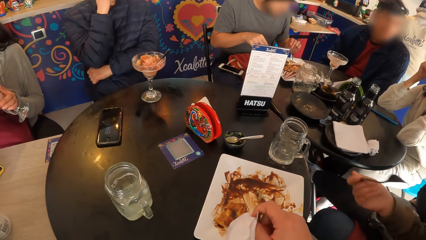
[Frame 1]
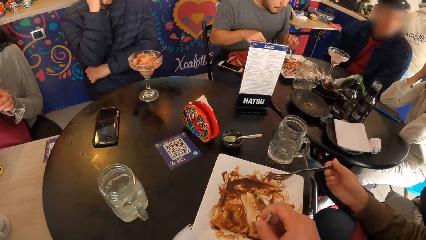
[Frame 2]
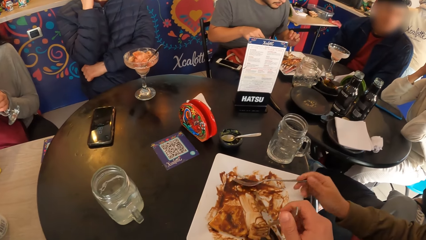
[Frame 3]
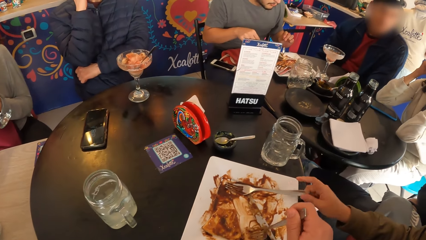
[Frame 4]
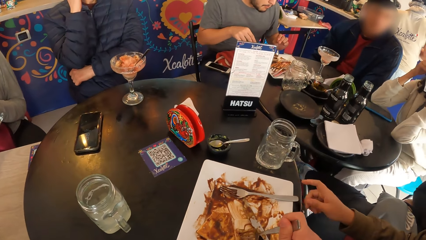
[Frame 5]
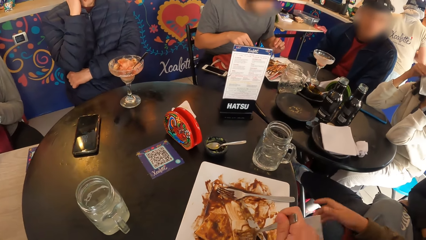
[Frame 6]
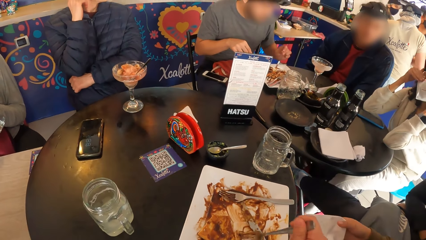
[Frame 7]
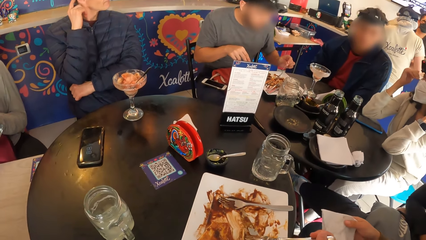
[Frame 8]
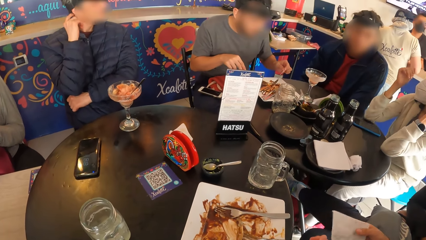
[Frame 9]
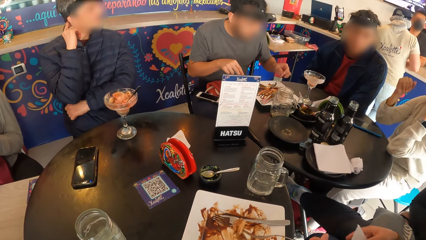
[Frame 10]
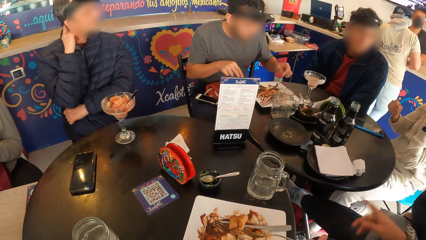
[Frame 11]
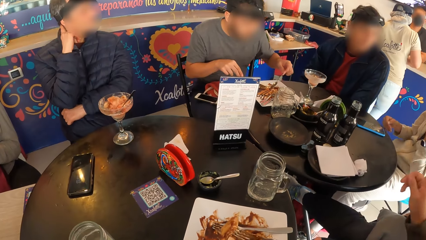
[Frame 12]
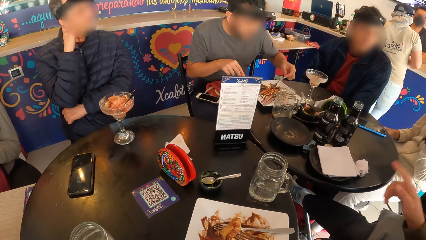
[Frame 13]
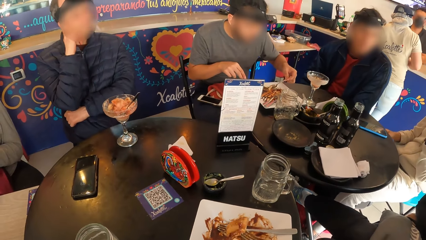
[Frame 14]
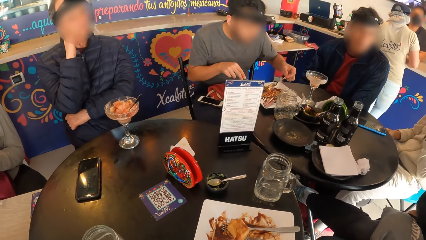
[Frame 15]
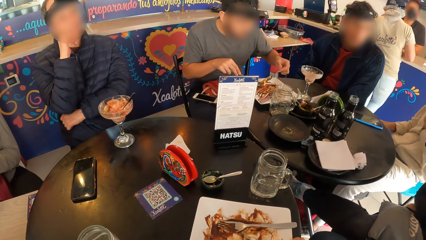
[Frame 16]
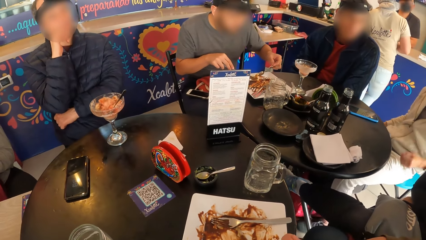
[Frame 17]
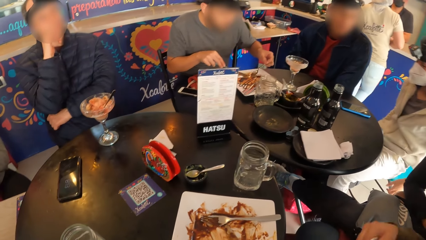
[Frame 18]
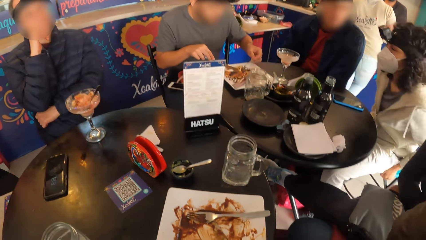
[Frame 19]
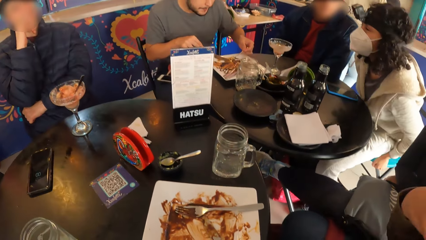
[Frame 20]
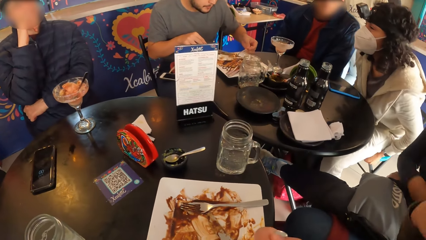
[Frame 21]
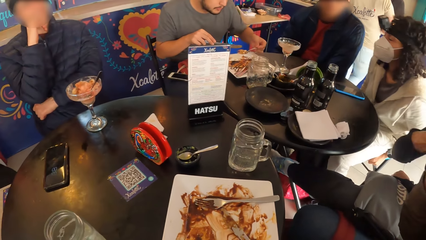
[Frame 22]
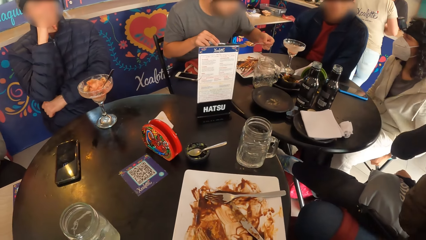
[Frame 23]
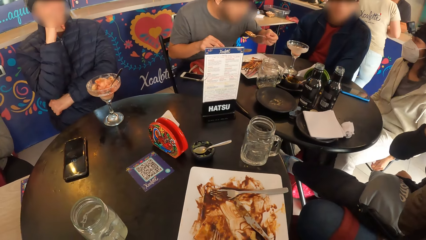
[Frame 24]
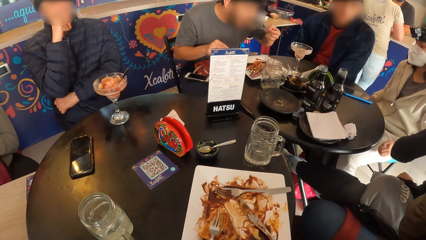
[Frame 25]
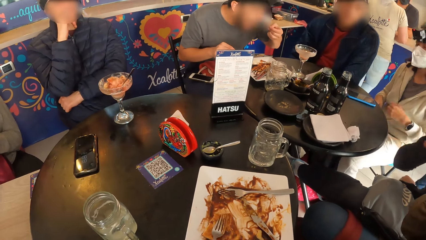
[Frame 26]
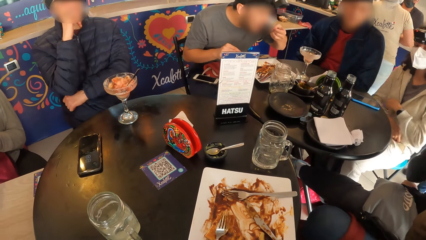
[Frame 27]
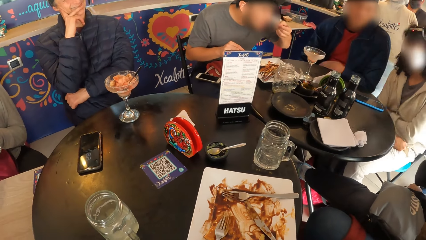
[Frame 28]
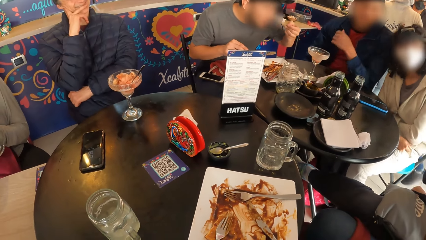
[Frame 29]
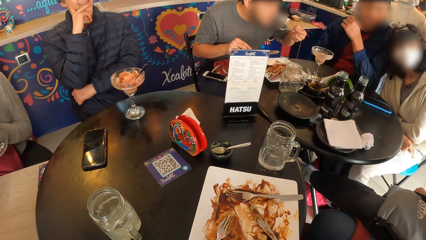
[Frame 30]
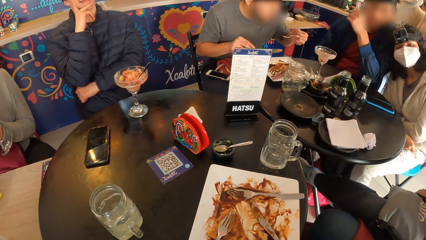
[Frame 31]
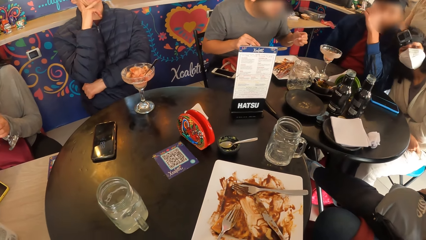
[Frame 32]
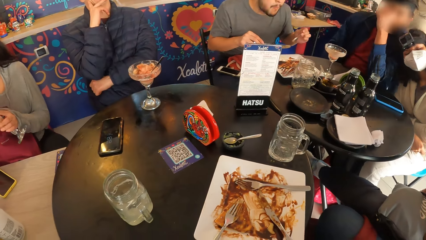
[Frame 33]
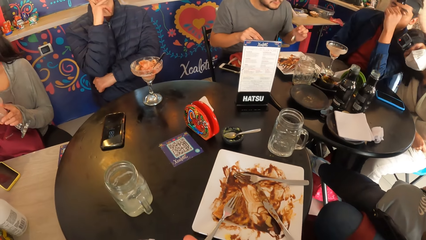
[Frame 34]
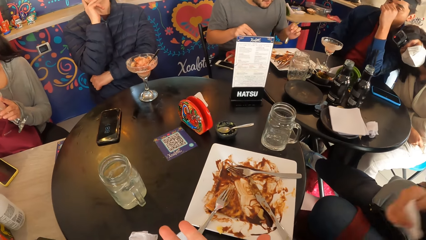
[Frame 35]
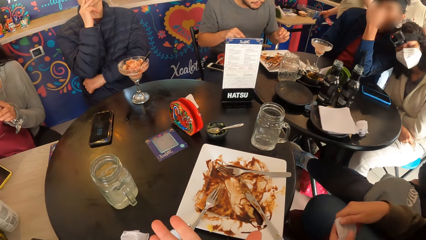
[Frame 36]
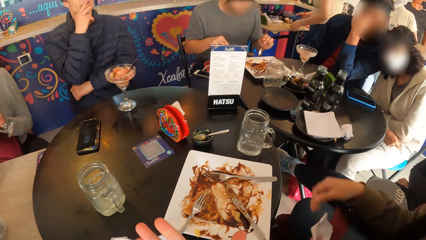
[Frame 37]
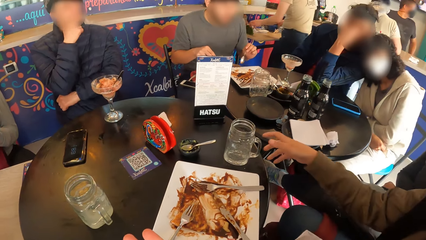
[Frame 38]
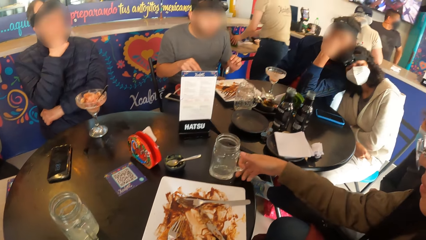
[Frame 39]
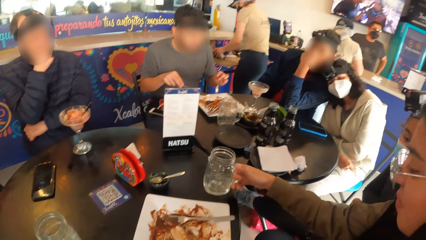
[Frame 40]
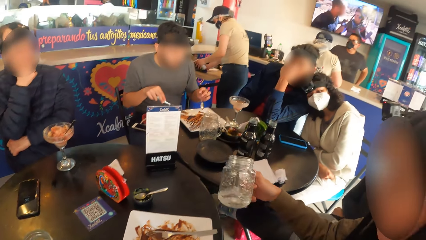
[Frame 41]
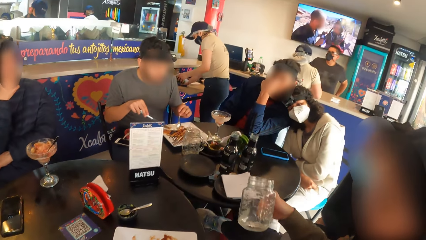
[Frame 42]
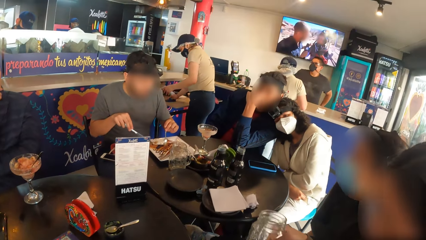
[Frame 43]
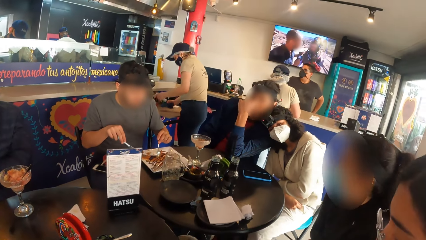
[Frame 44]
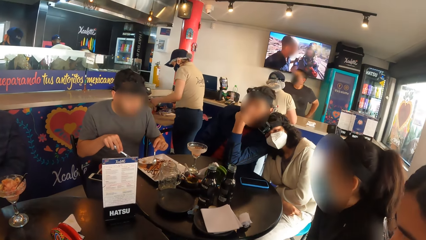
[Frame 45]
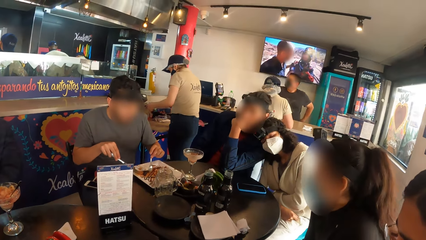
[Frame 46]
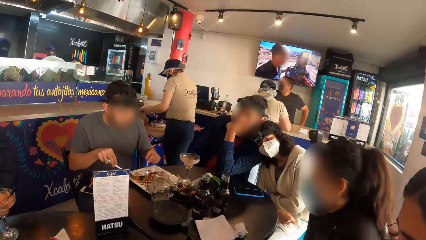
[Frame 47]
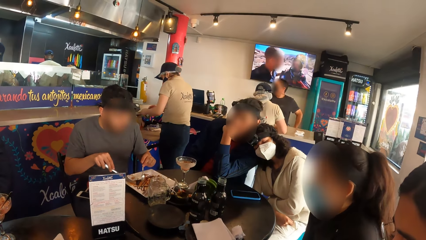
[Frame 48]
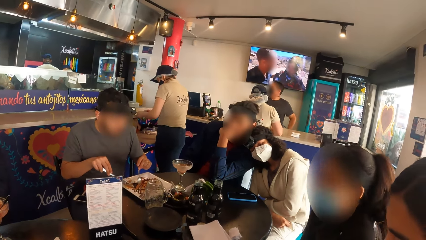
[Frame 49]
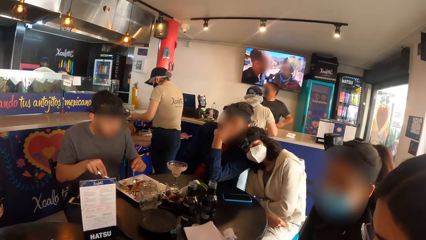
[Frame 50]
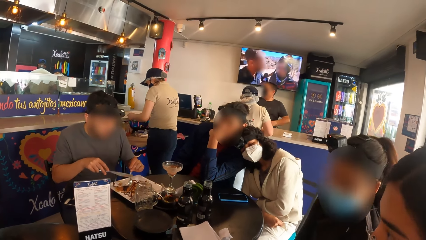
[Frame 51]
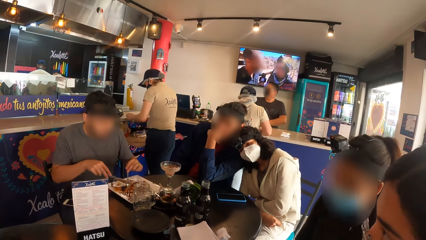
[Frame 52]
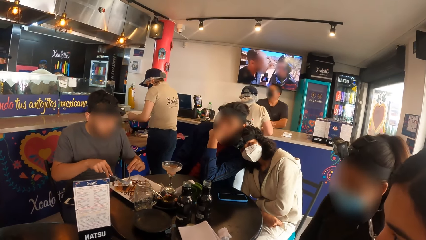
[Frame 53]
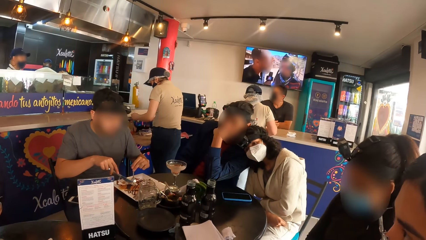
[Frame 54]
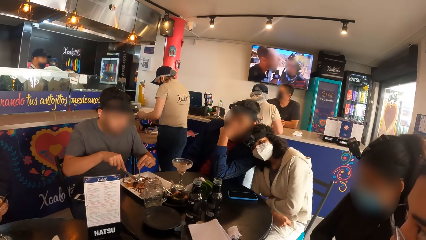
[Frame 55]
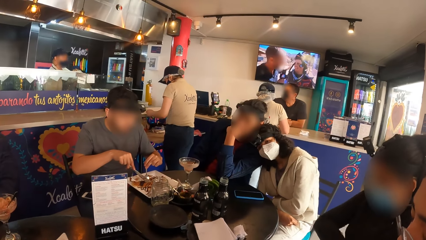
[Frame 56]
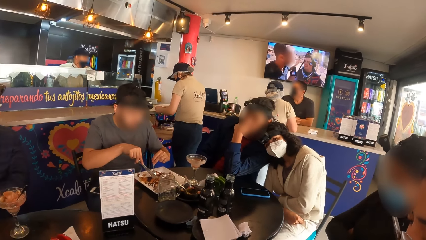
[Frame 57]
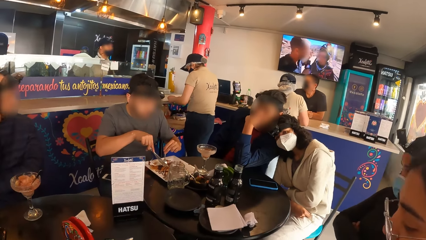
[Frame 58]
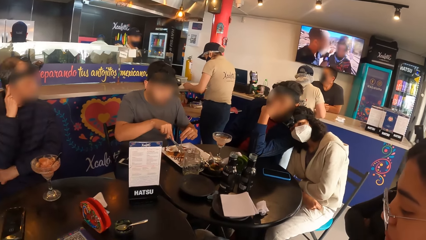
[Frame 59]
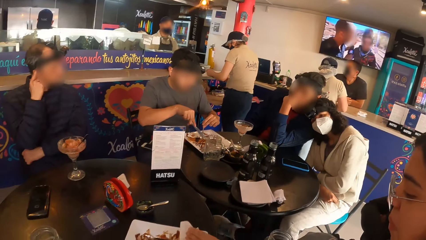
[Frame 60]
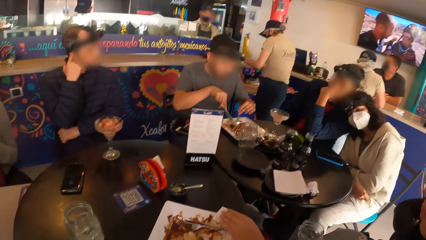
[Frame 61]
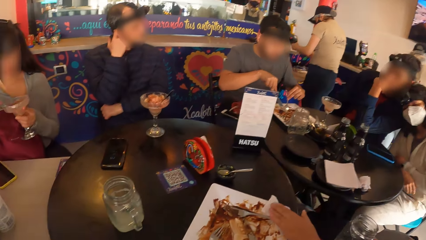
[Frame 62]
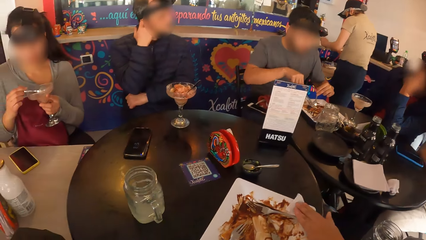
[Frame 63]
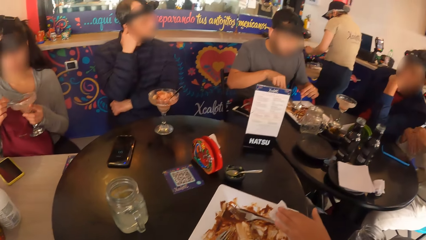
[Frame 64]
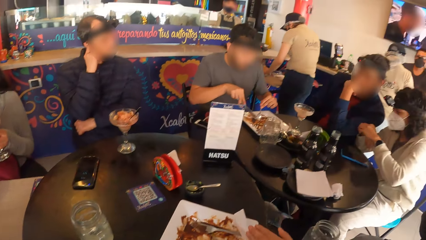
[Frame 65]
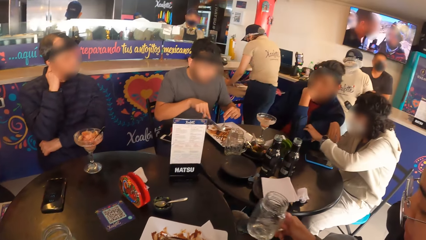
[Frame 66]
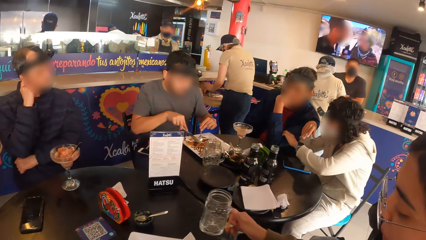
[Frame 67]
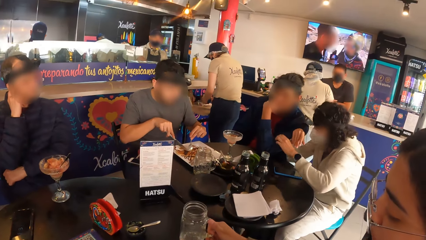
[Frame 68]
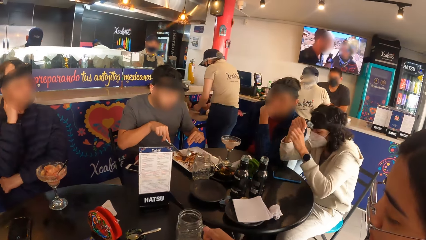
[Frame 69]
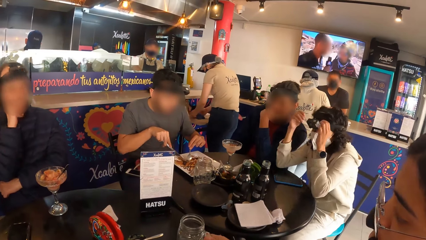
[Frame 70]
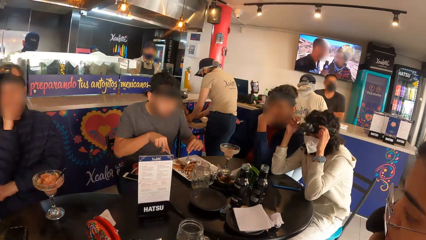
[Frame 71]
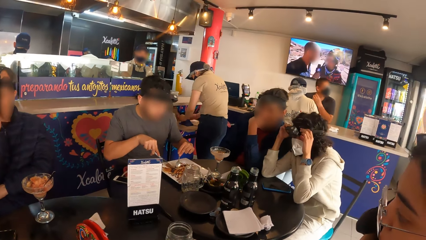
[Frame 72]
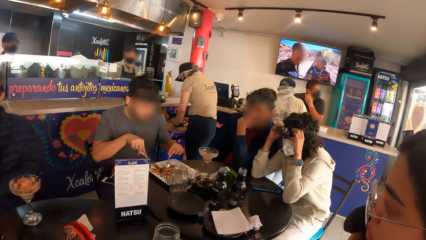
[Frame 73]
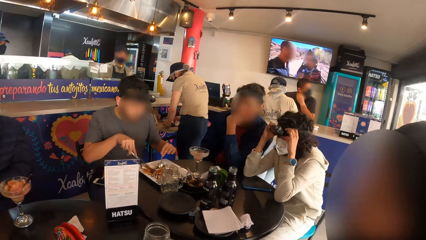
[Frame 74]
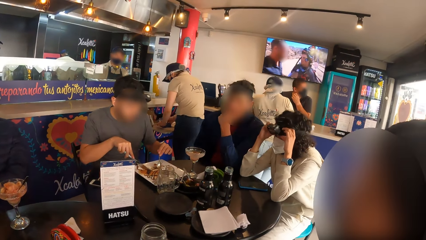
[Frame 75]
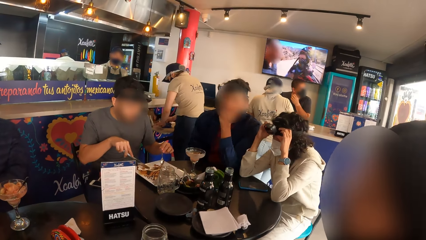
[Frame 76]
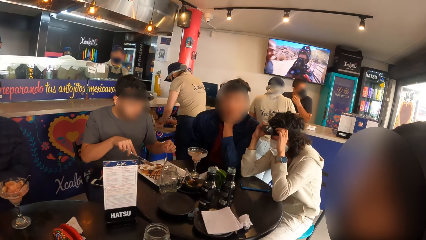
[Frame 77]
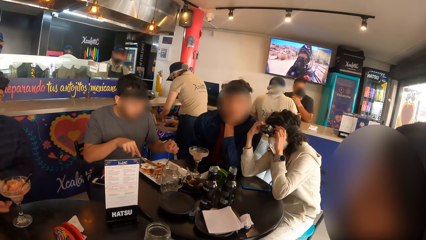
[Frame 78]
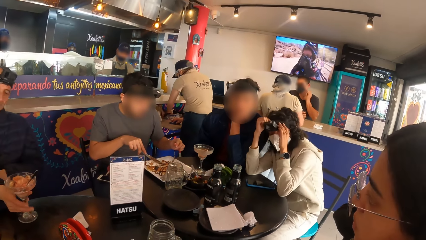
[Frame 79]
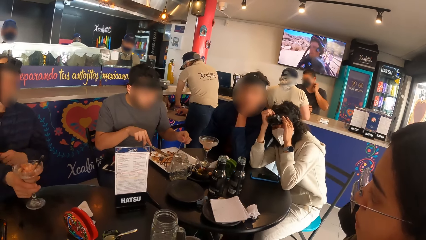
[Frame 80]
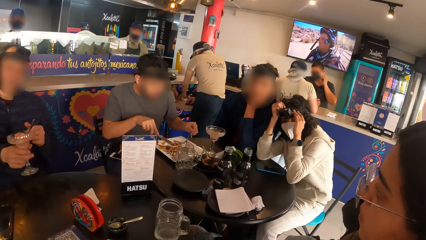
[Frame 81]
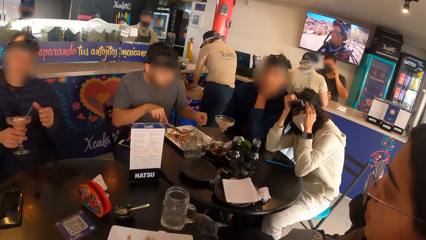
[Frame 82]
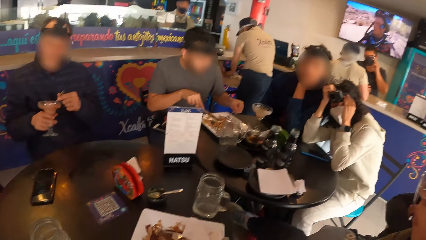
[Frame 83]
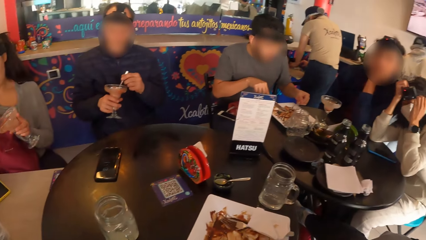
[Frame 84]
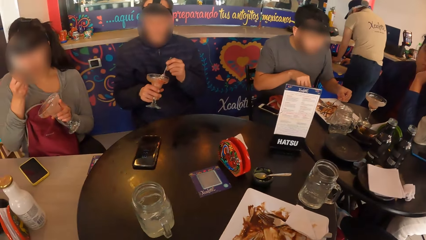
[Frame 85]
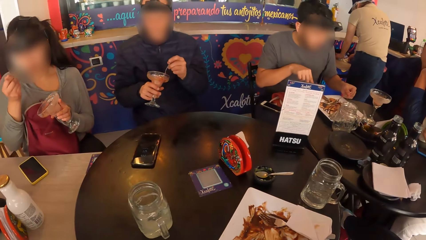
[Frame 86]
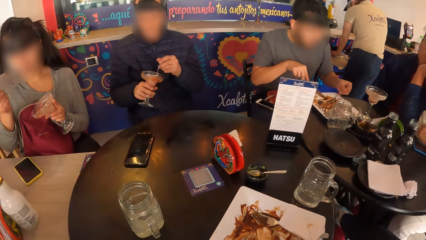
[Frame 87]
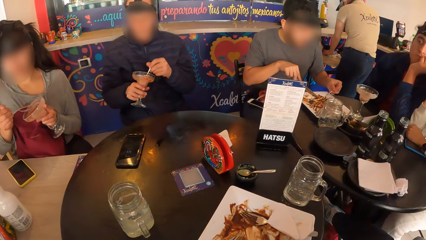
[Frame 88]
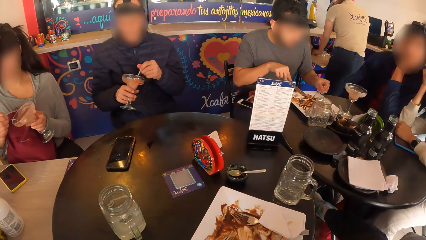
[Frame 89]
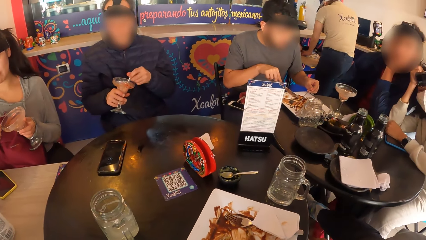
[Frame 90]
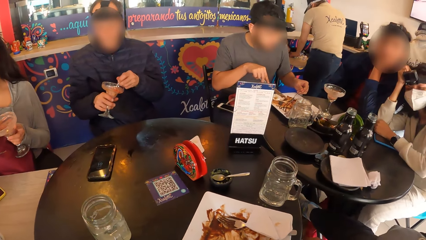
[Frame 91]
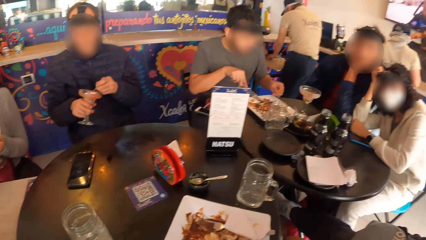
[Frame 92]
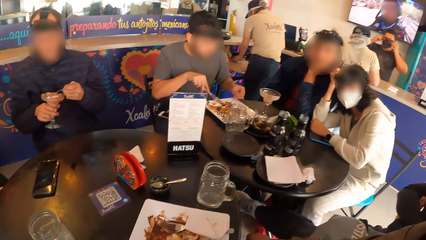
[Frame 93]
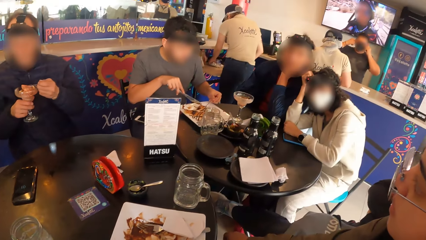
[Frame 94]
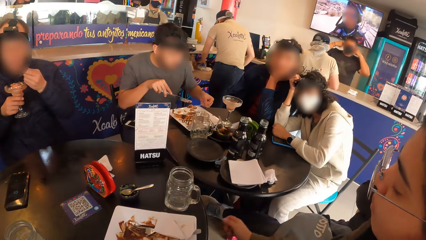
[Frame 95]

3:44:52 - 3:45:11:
The camera wearer picks a fork on the table. A woman adjusts a chair with both hands. The woman rests her head on a man's shoulder. Another woman picks a glass of water from the table with her right hand. The other woman drops a tissue in her left hand in the plate of waffles on the table. The other woman drops the glass of water on the table. The first woman adjusts the camera on her head with both hands. Another man picks the glass of ice-cream on the table with his right hand. The other man takes the ice-cream with the spoon in his left hand.
